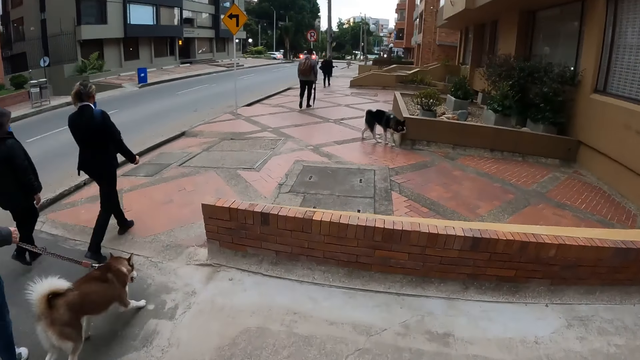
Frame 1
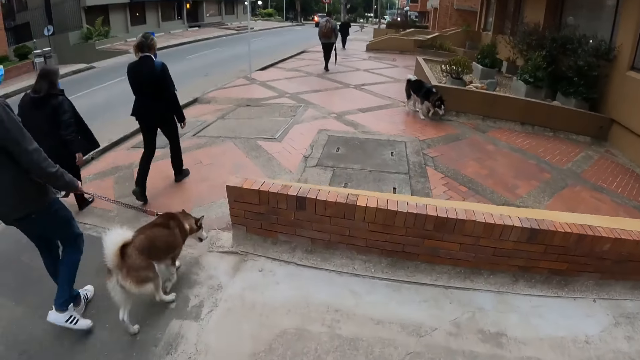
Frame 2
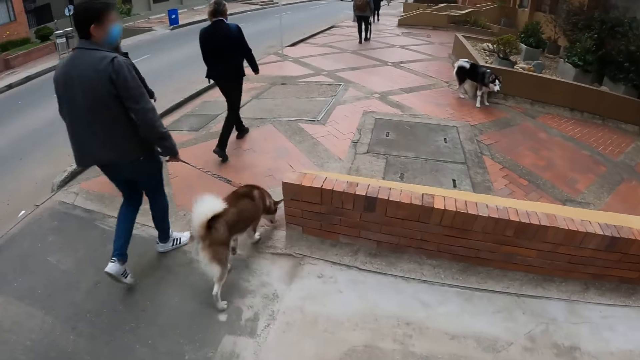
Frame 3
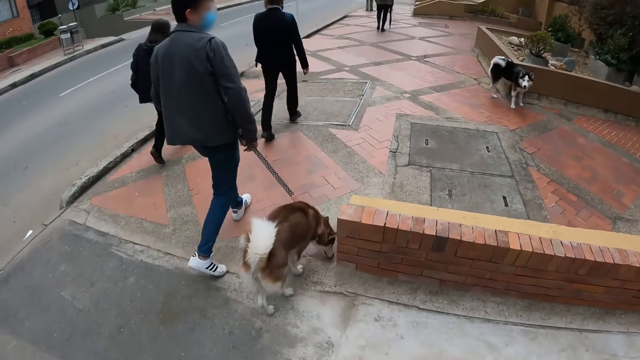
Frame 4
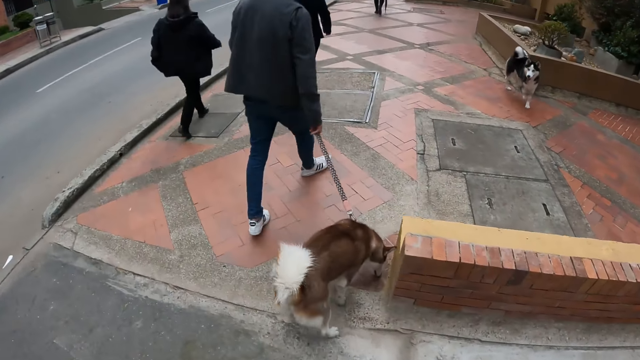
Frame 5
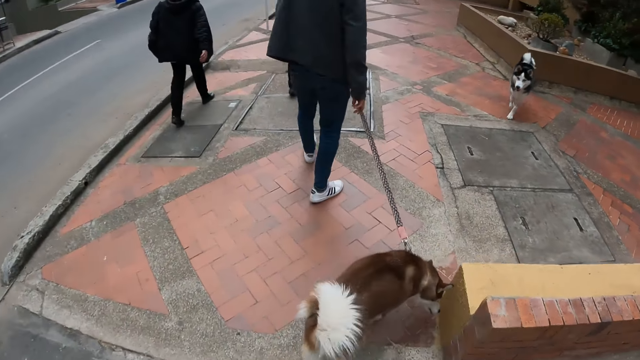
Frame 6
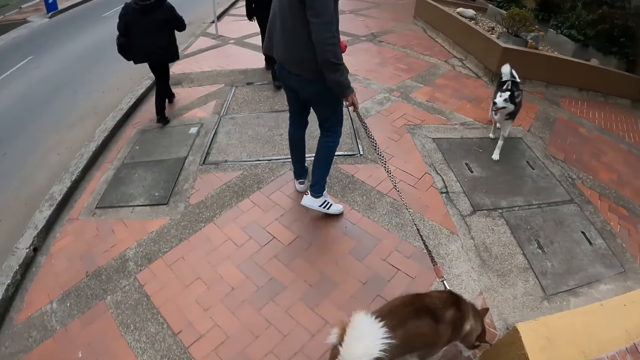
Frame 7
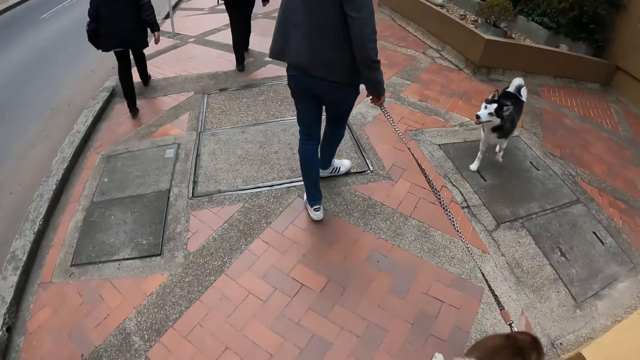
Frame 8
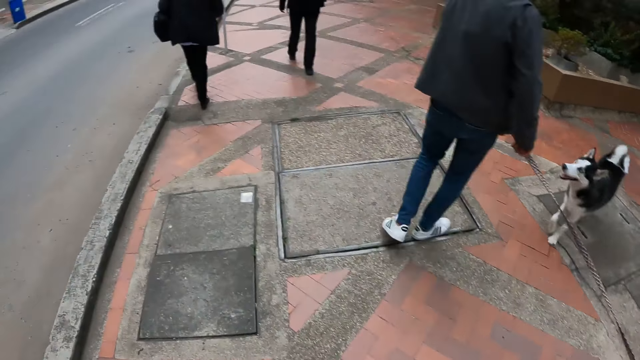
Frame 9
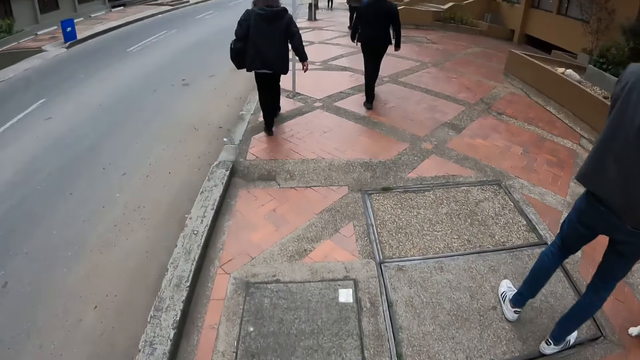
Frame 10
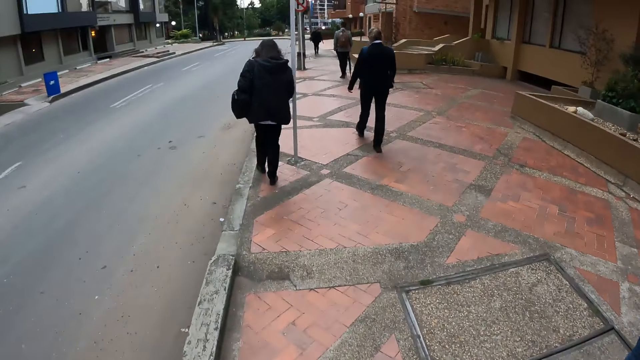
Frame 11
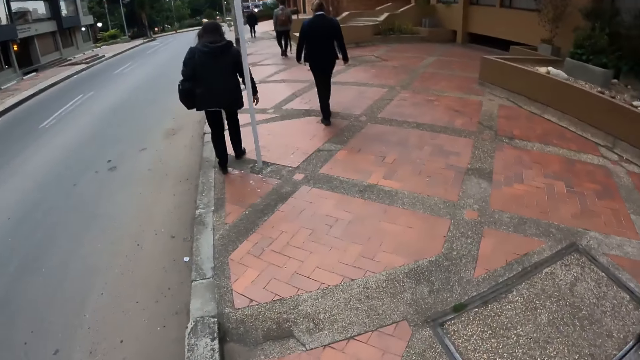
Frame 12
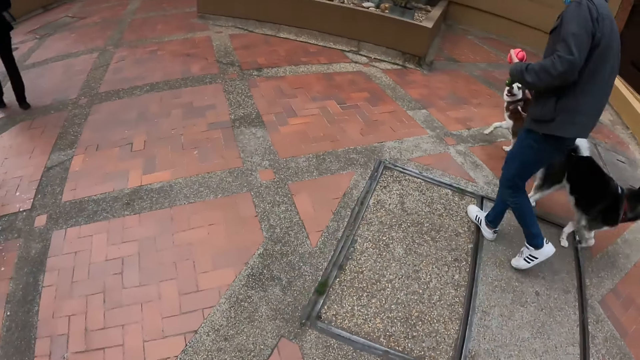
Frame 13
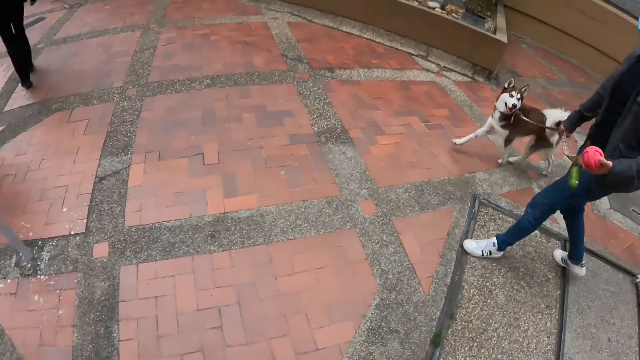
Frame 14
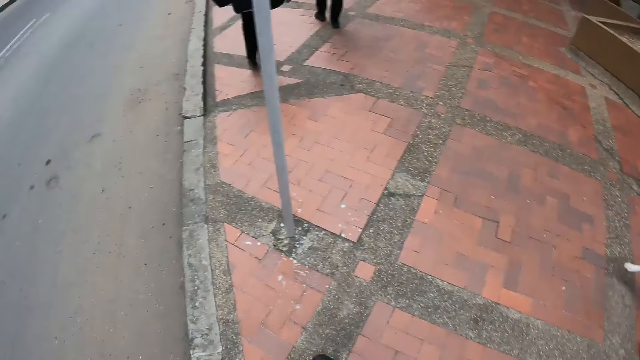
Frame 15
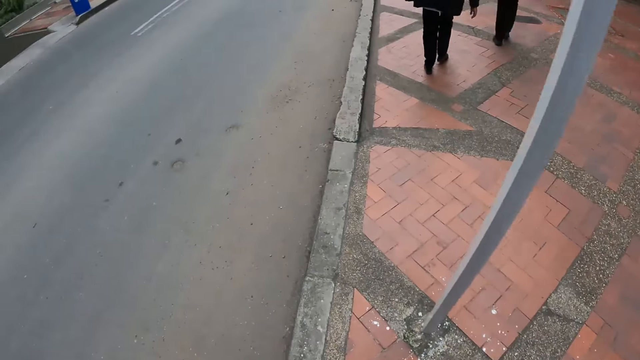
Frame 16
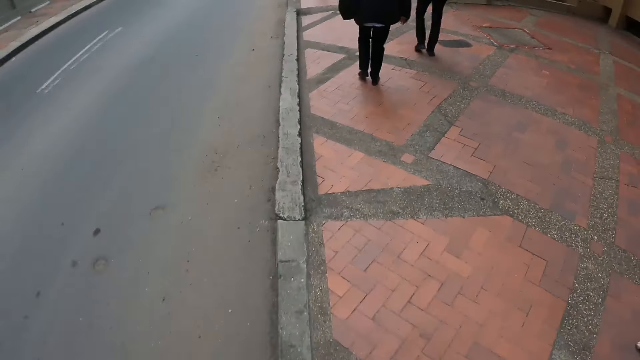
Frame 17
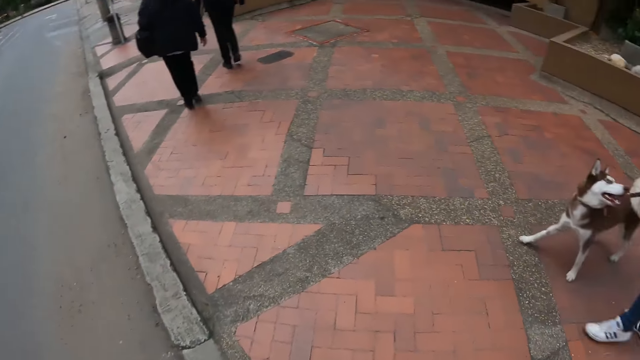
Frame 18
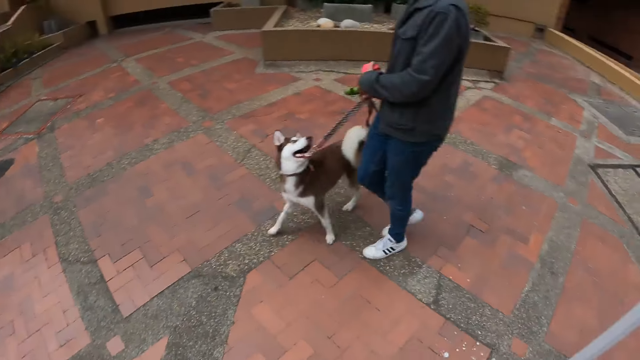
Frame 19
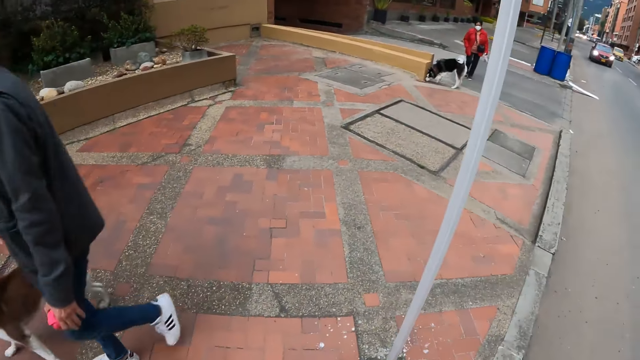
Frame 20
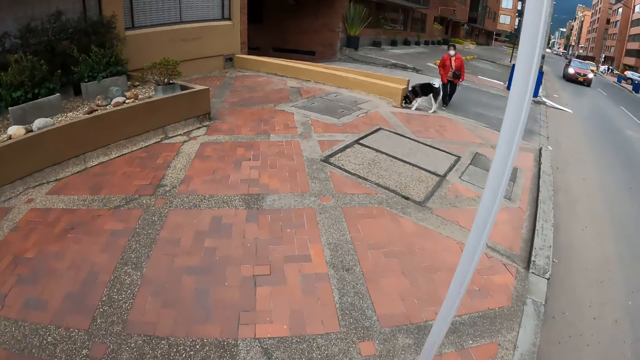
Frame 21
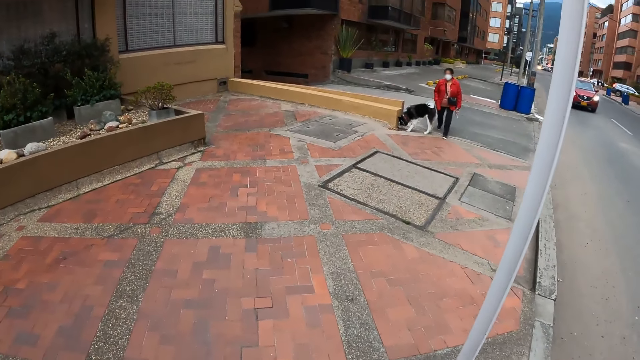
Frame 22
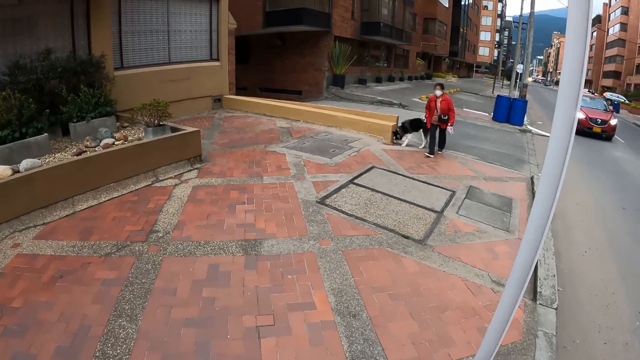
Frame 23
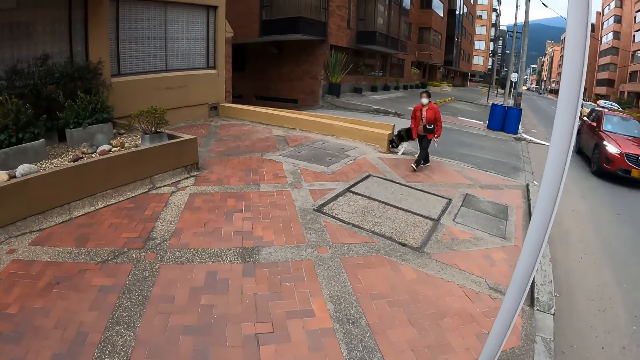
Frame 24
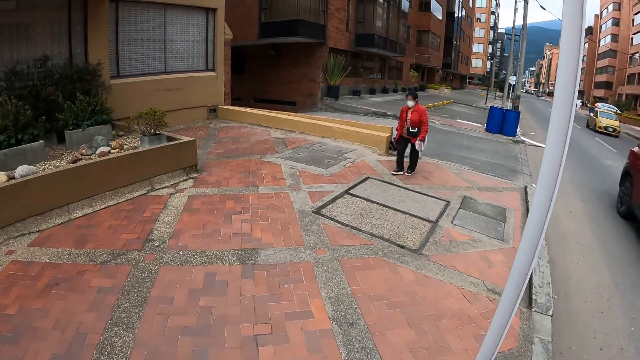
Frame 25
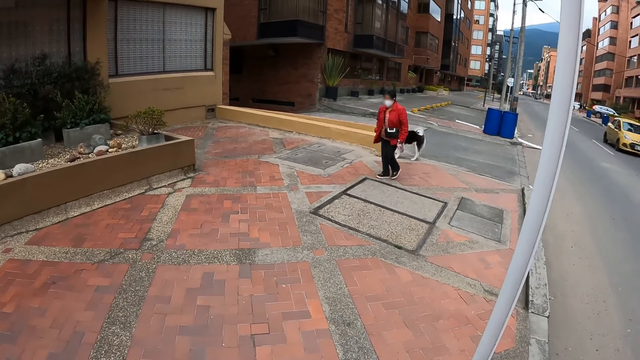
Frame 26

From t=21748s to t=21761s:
The man walks the dog. The man waits for the dog. The man walks on the sidewalk with the dog. The camera wearer looks at another dog on the sidewalk. They stop.

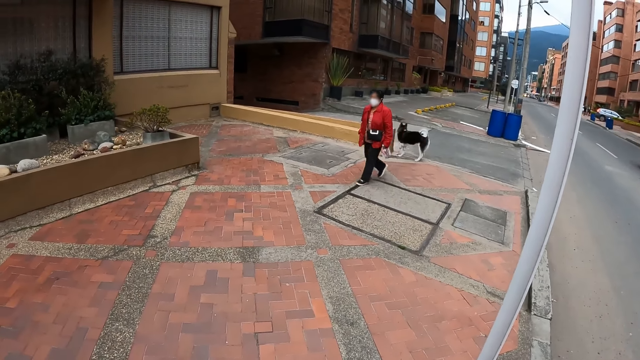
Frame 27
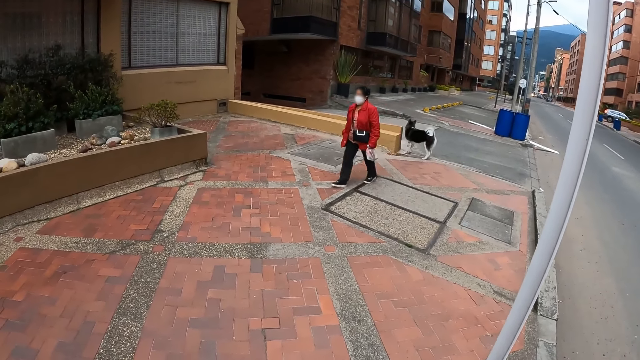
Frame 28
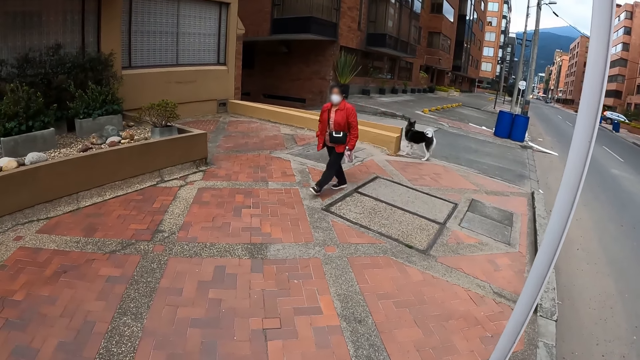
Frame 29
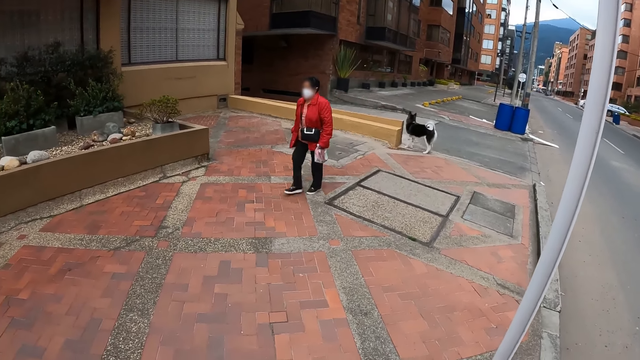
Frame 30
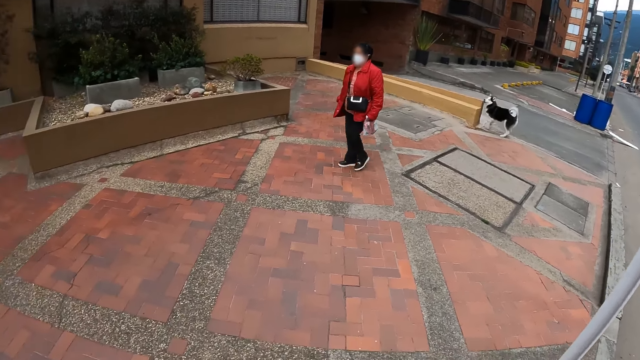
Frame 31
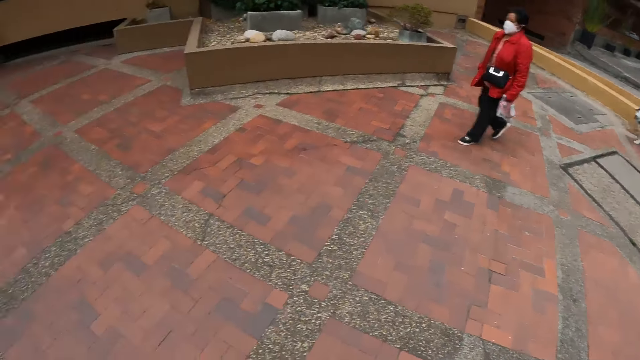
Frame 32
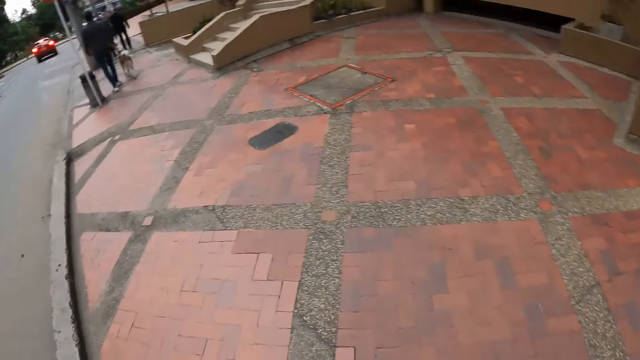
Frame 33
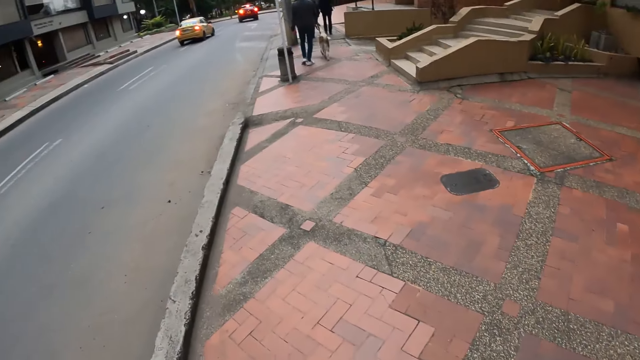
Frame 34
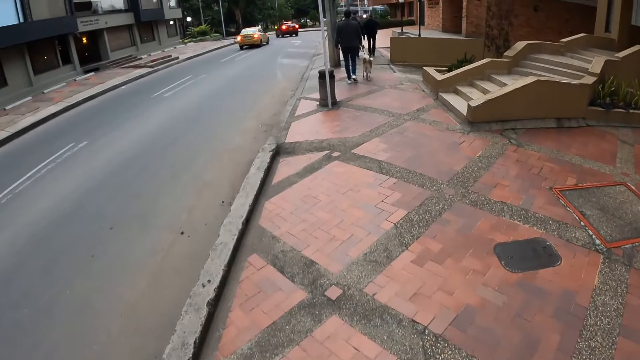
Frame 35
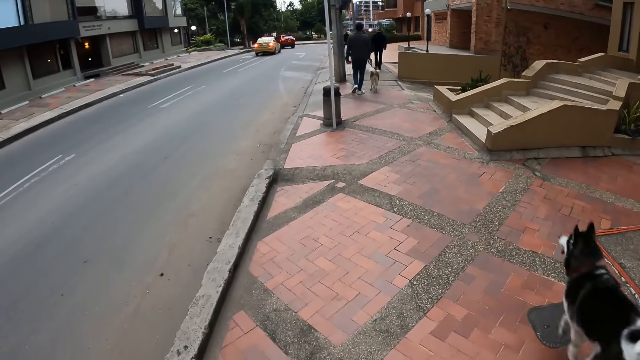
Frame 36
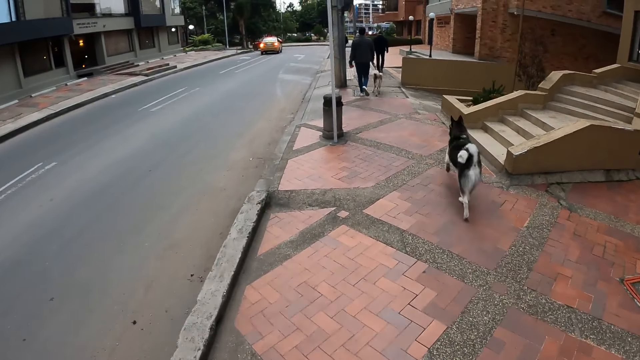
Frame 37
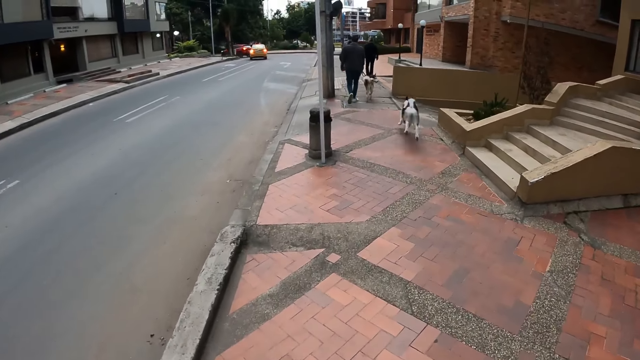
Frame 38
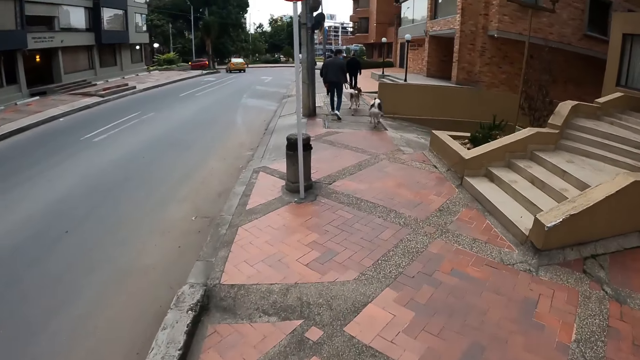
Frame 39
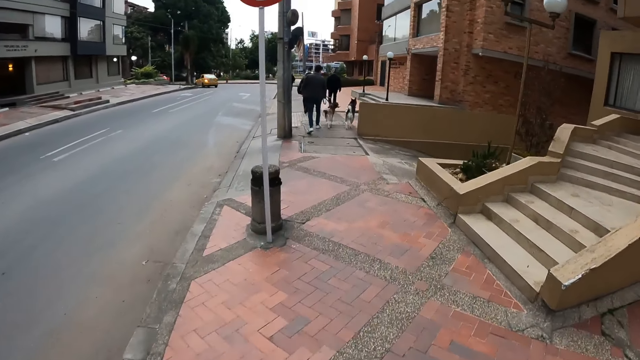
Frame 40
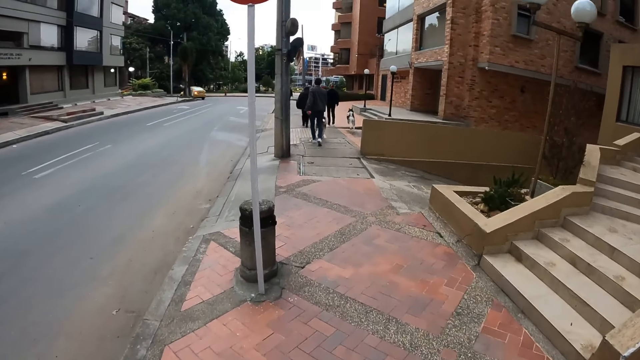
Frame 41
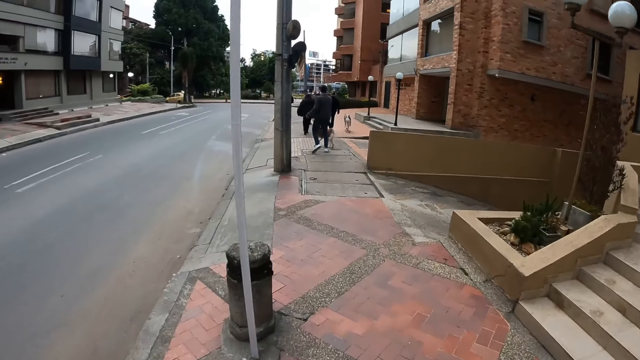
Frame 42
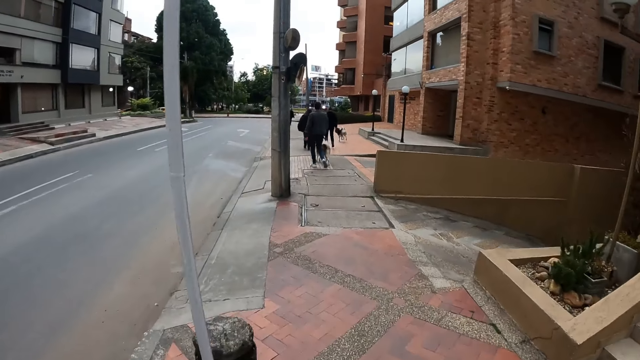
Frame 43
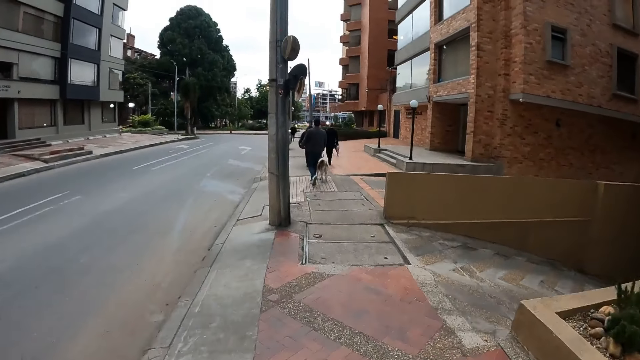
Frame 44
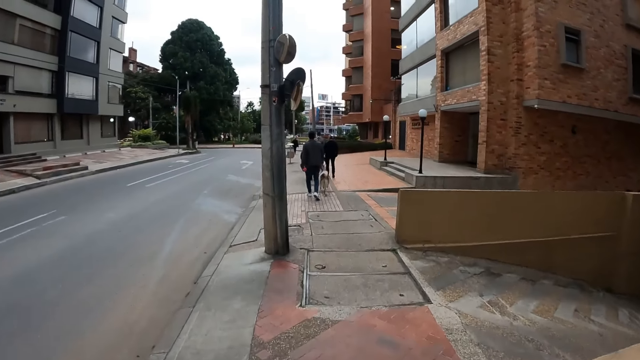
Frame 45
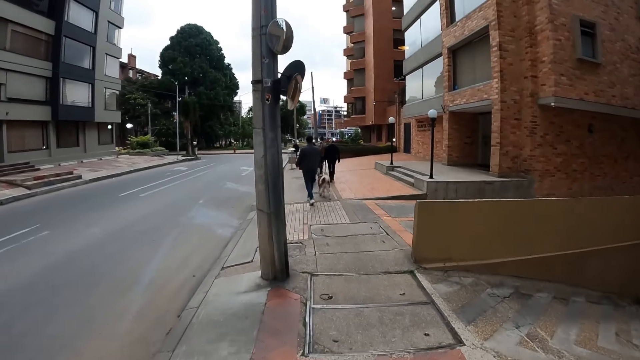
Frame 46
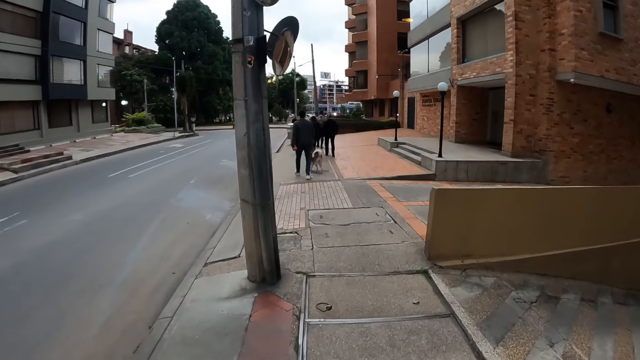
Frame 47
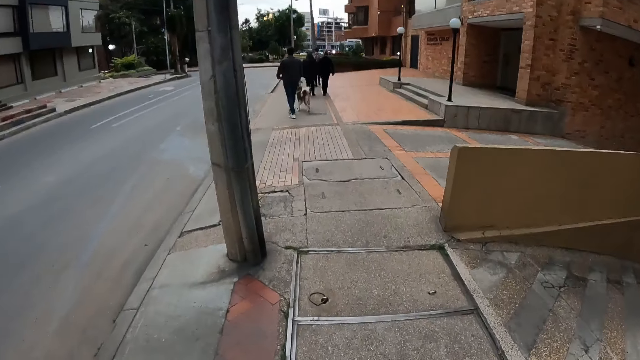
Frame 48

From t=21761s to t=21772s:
The camera wearer walks on the sidewalk.
